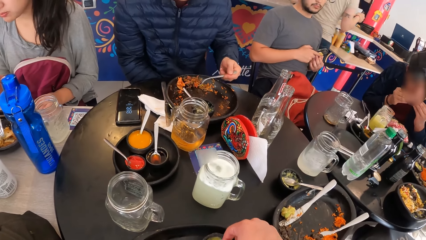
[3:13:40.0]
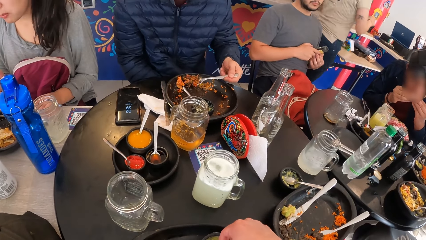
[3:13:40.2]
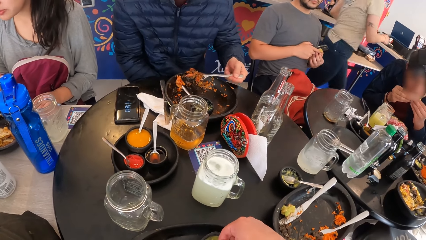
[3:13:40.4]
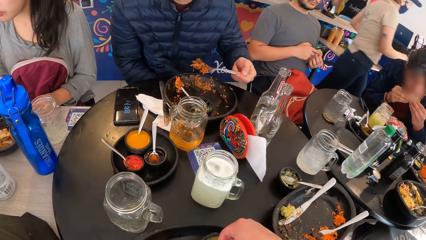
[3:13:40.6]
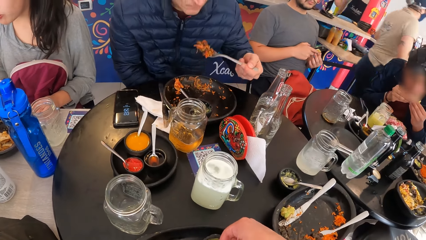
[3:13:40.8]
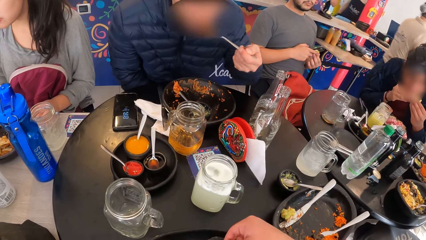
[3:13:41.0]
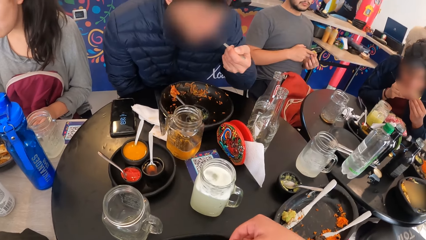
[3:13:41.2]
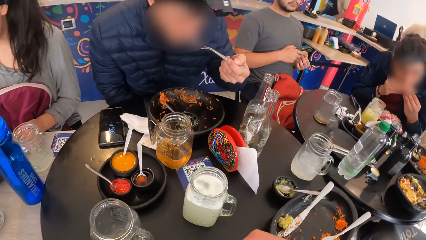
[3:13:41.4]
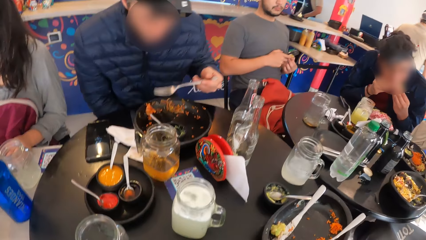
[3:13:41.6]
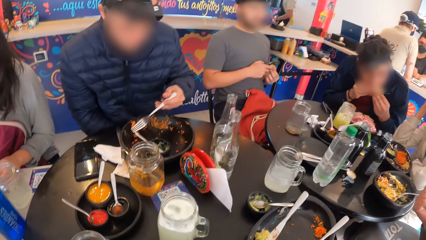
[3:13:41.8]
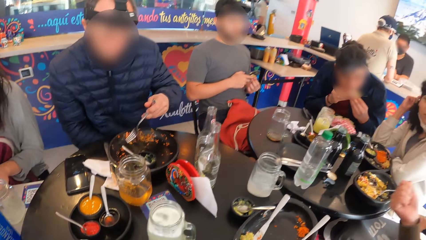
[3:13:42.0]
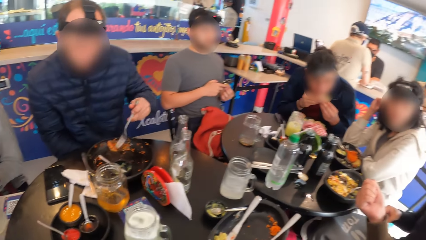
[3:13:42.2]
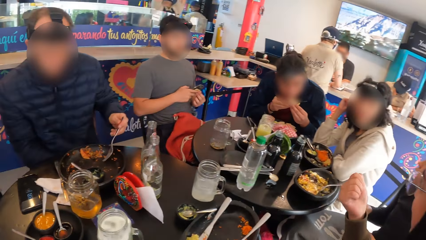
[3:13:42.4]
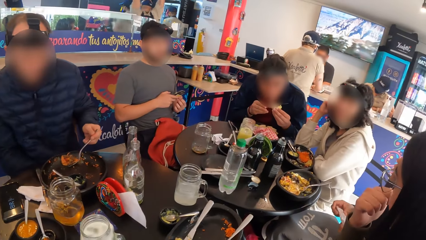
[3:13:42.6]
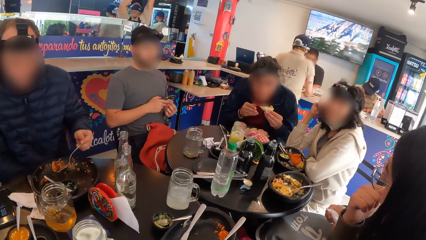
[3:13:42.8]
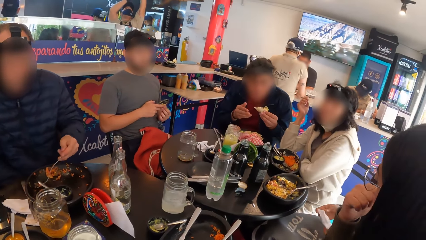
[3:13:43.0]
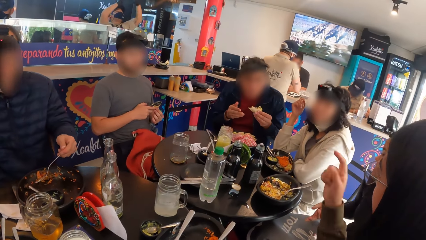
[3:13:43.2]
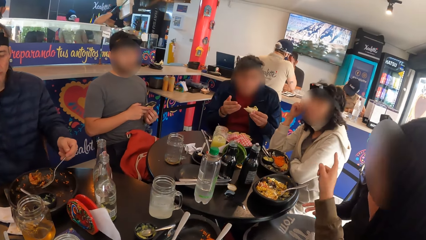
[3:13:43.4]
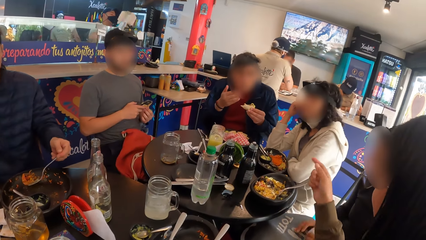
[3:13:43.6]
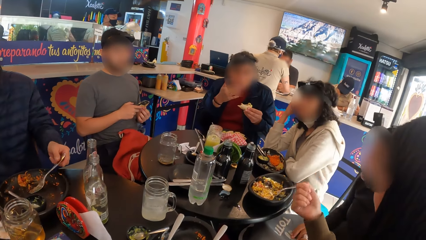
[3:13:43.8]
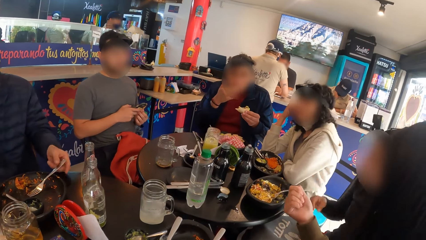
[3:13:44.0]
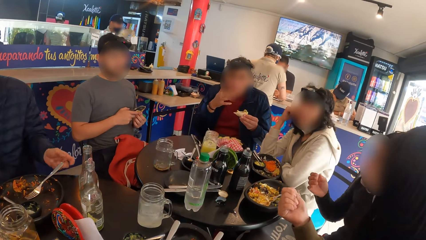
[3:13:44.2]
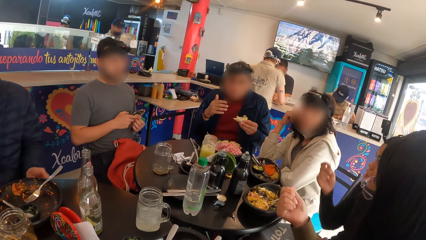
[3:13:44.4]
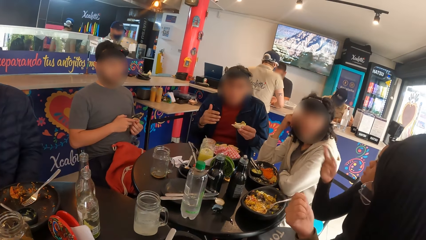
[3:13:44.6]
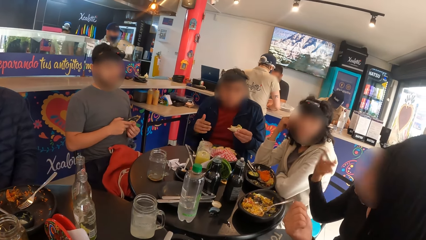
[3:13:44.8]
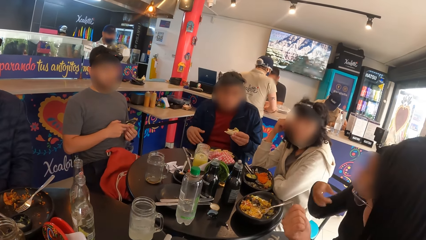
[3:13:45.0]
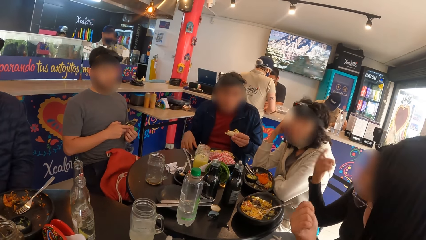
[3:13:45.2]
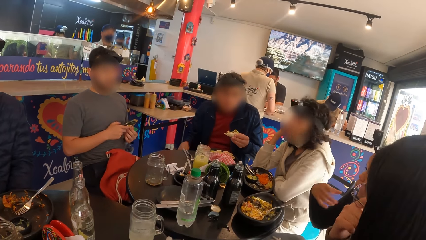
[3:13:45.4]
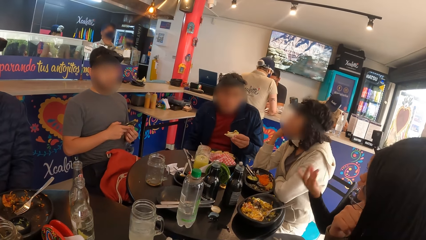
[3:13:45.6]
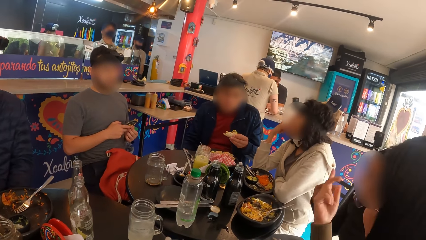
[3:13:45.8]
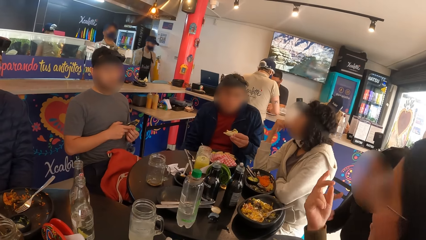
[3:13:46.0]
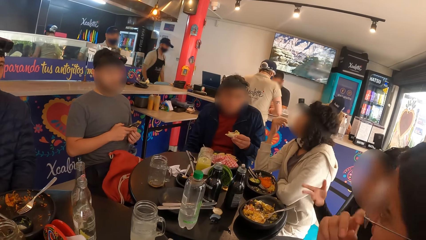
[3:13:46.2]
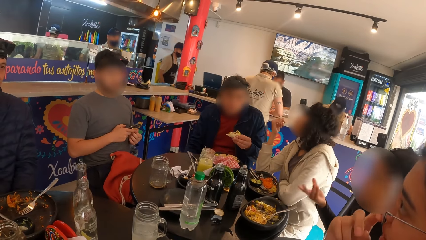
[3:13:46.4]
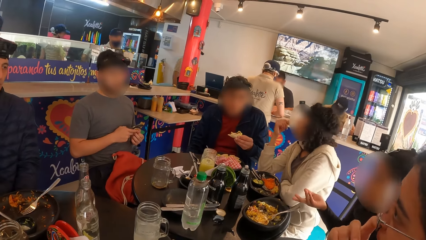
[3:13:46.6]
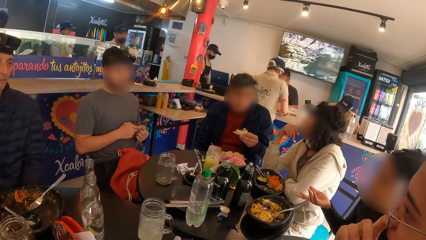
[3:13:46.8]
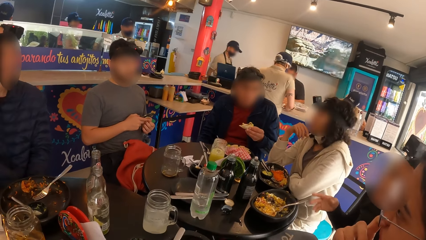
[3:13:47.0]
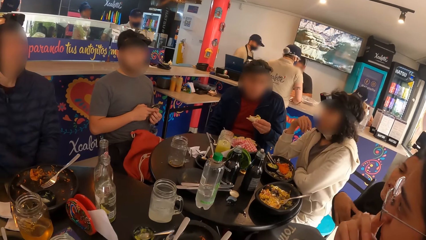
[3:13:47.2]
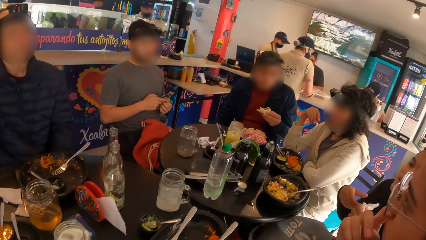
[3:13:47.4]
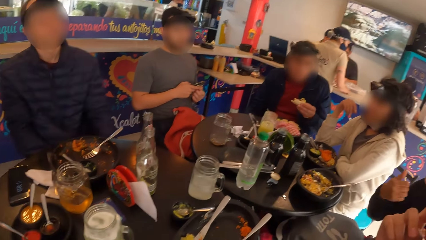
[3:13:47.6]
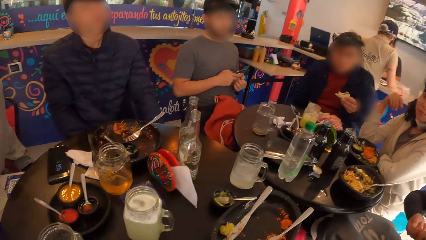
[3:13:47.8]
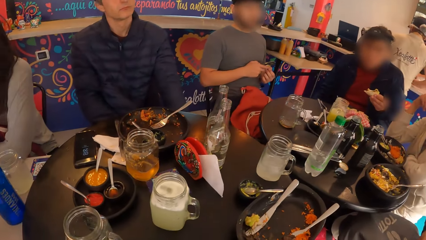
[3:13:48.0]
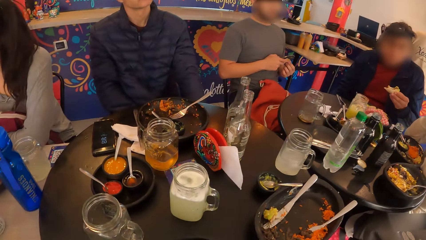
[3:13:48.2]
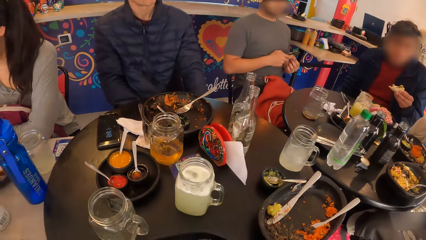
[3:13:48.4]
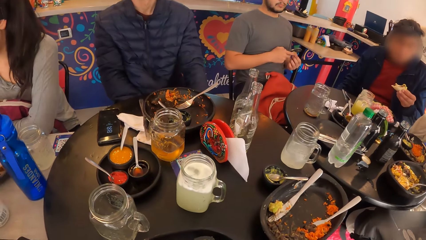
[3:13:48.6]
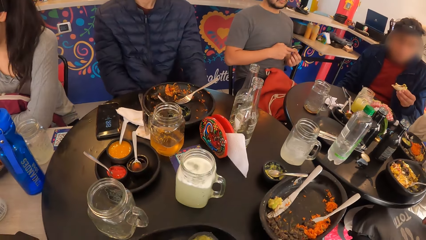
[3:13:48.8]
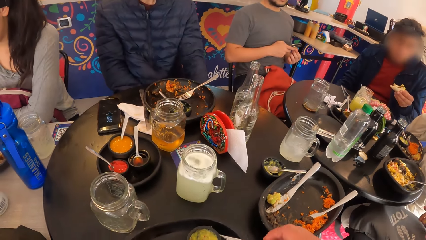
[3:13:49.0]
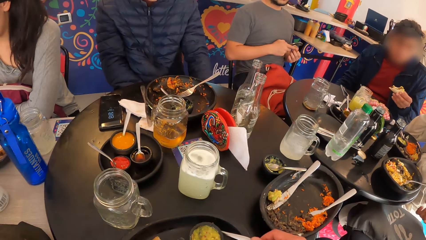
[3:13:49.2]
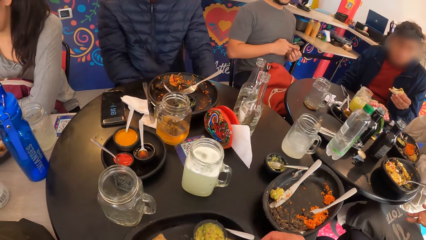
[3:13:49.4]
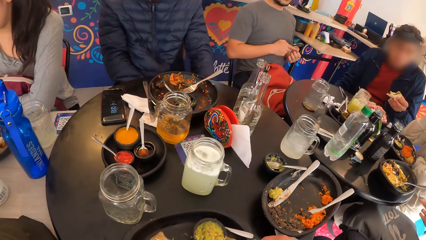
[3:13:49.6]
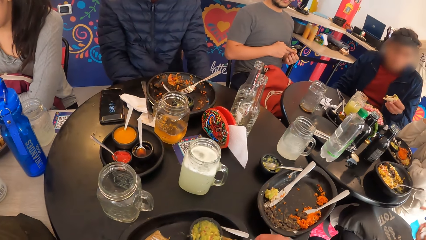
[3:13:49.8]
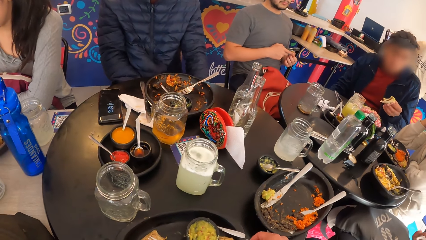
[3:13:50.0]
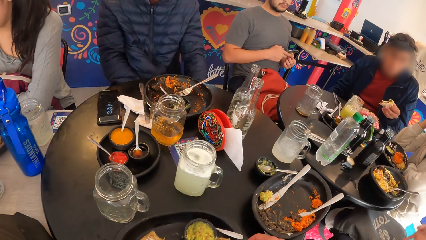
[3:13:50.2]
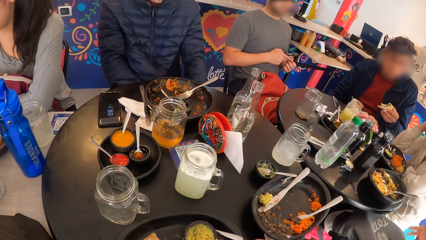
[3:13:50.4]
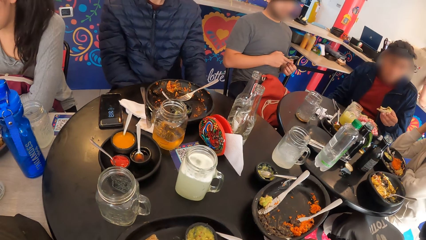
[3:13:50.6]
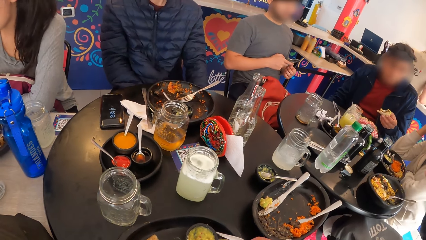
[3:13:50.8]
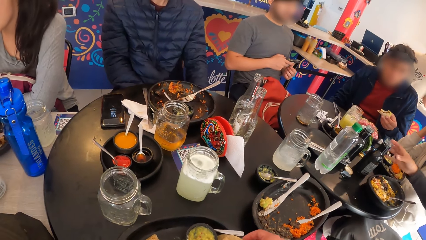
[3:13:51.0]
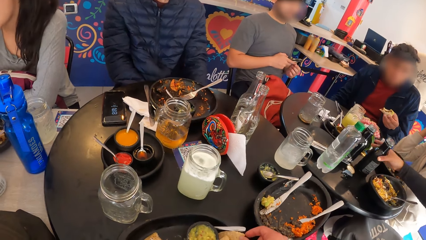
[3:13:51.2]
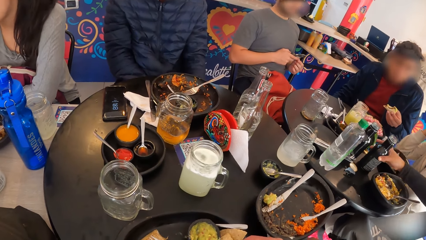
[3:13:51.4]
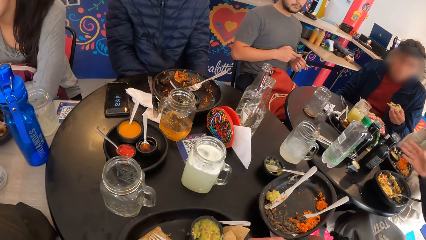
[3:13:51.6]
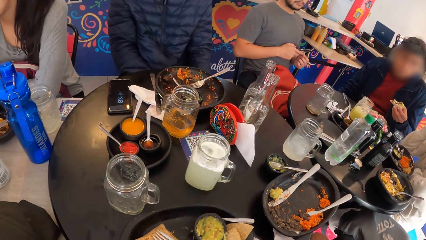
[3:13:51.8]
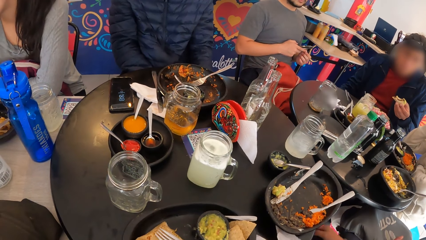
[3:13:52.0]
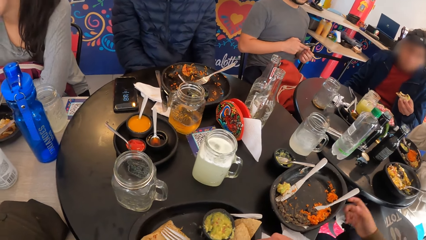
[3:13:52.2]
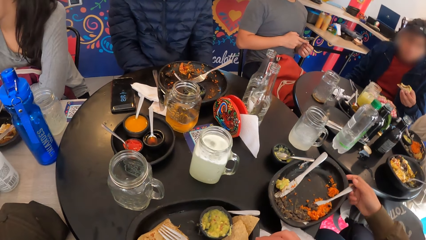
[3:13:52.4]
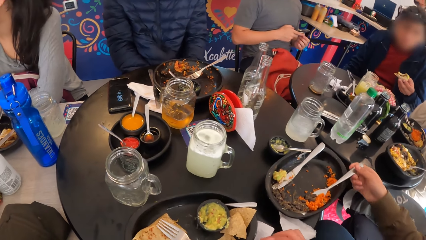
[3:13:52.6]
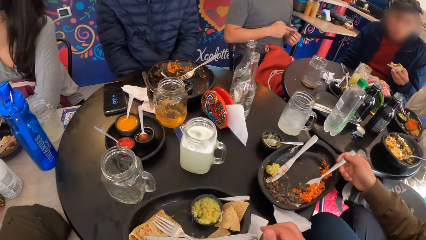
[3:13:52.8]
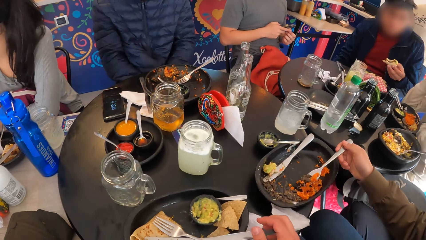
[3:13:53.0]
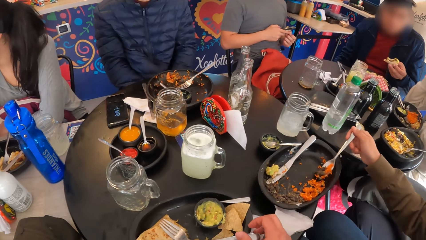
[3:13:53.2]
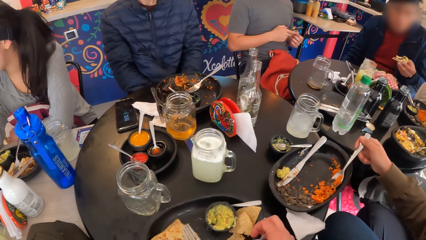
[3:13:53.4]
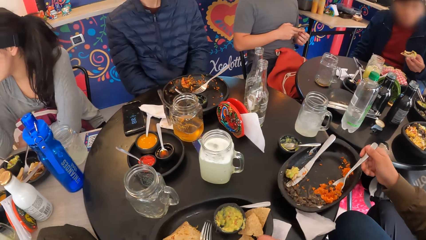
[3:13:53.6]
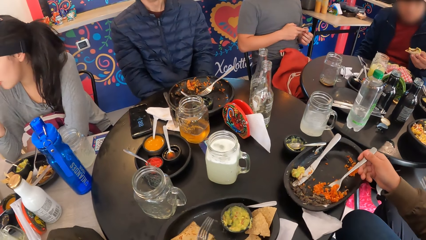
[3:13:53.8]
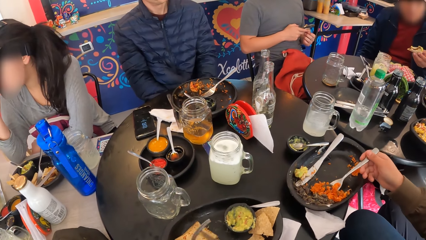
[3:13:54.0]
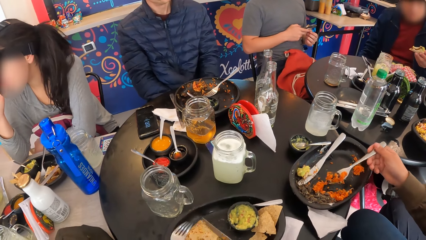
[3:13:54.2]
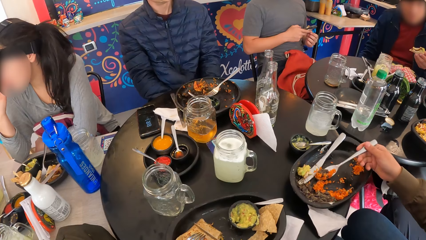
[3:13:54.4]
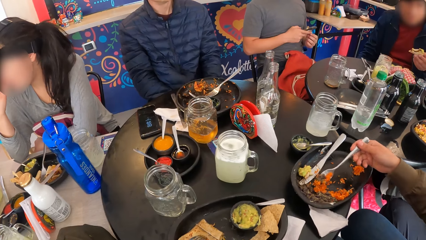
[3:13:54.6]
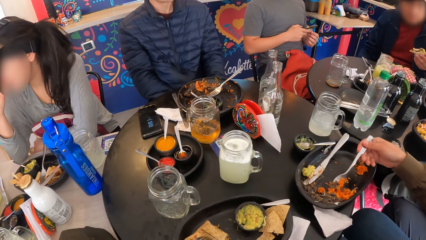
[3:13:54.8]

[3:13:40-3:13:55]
A man eats the rice with the fork in his left hand. The camera wearer eats food. The man moves the rice in the plate with the fork in his left hand. Another man holds the tacos in his left hand. The camera wearer looks around. The other man licks his right hand. A woman eats a meal in a plate on the table with a fork with her right hand. The camera wearer eats the meal from the plate on the table with the fork in his left hand and a knife in his right hand.
